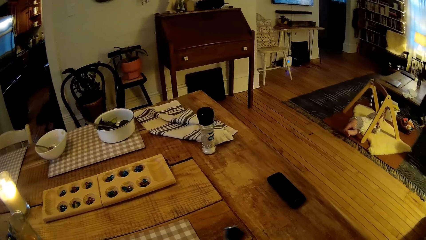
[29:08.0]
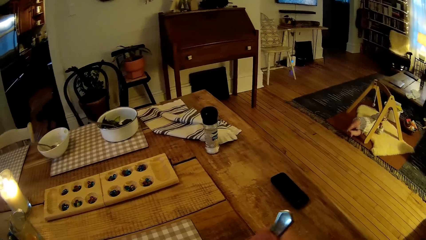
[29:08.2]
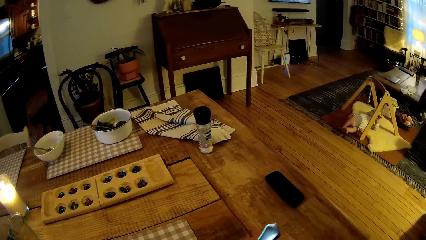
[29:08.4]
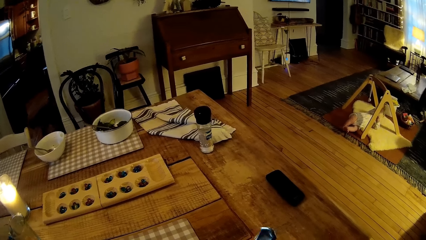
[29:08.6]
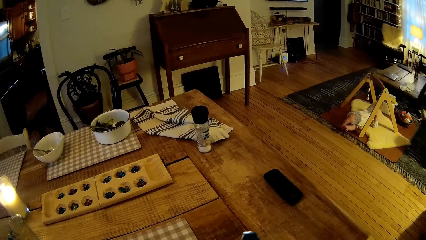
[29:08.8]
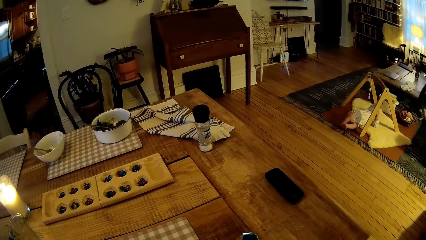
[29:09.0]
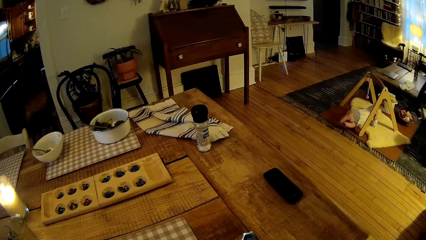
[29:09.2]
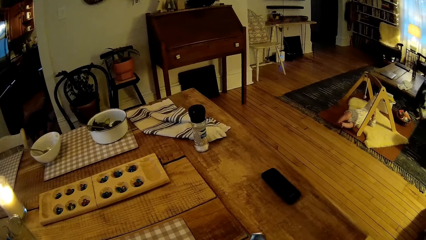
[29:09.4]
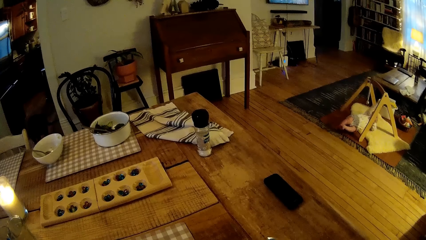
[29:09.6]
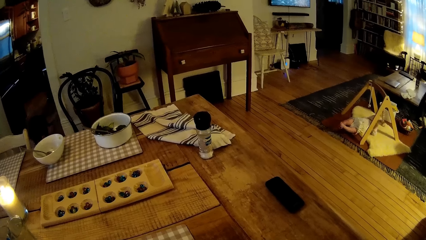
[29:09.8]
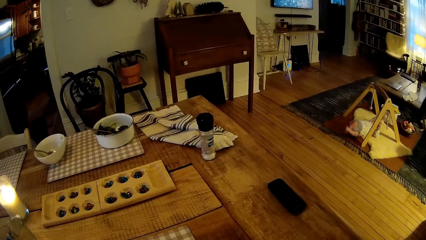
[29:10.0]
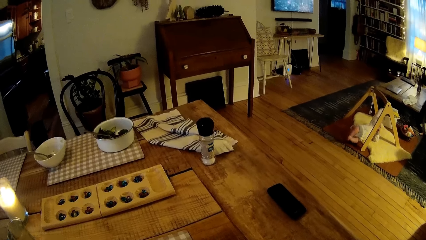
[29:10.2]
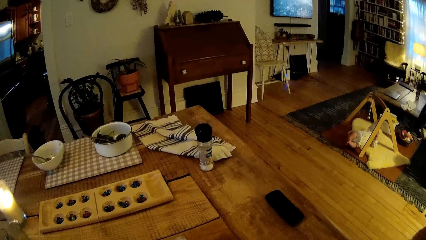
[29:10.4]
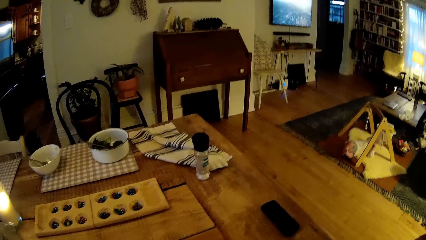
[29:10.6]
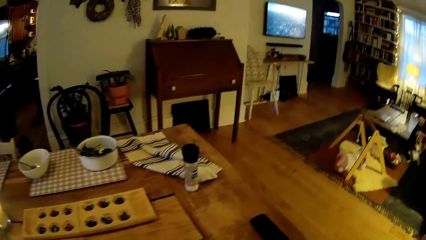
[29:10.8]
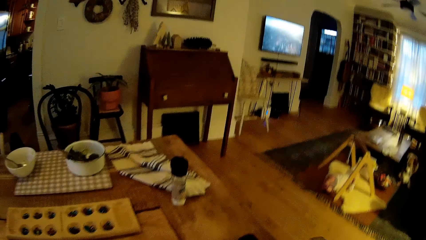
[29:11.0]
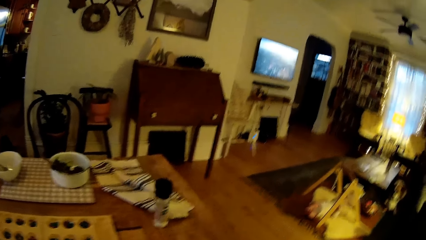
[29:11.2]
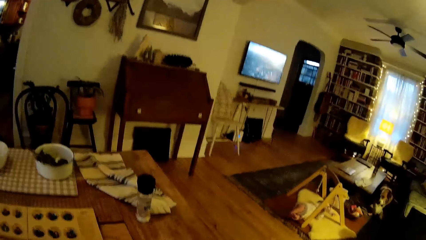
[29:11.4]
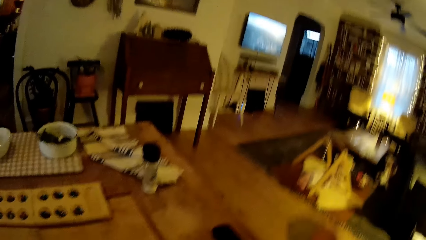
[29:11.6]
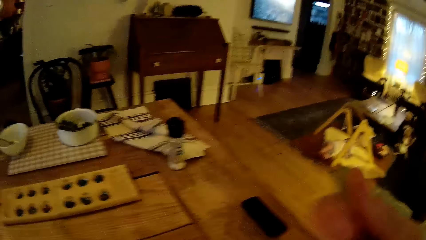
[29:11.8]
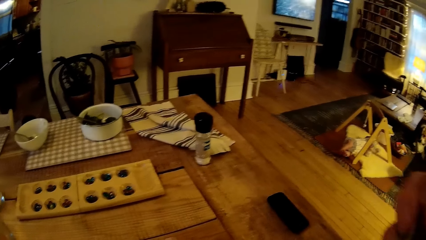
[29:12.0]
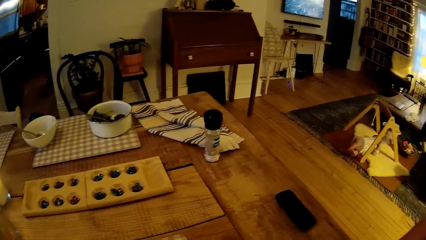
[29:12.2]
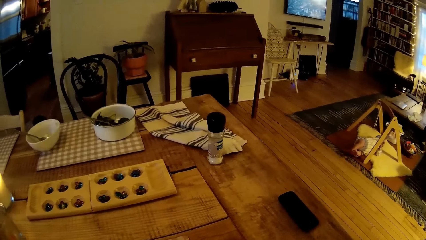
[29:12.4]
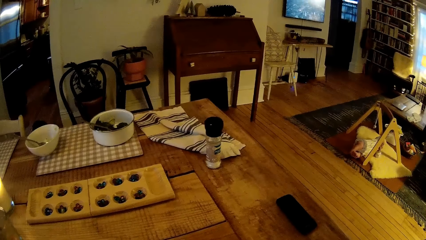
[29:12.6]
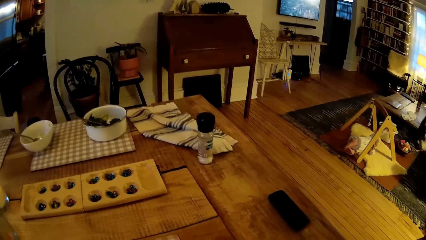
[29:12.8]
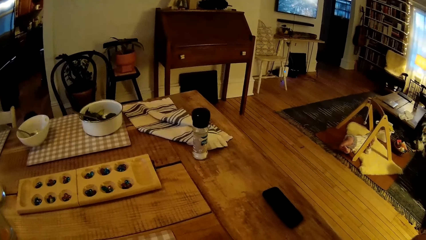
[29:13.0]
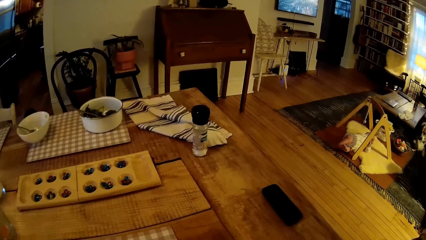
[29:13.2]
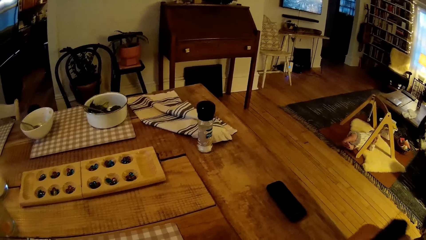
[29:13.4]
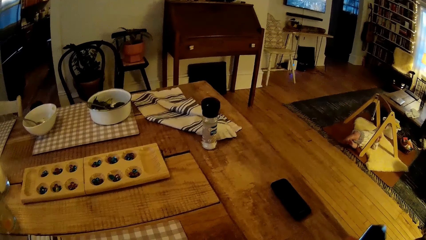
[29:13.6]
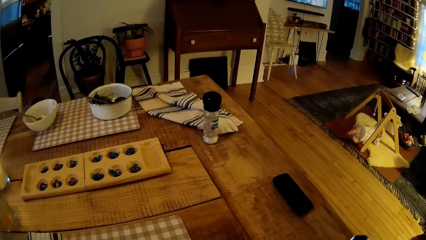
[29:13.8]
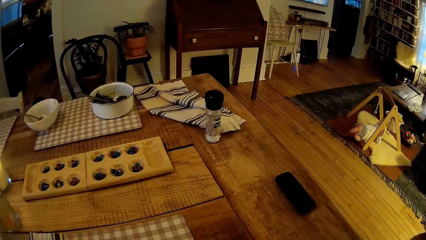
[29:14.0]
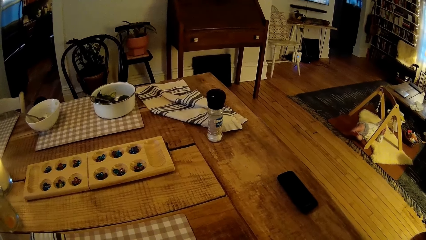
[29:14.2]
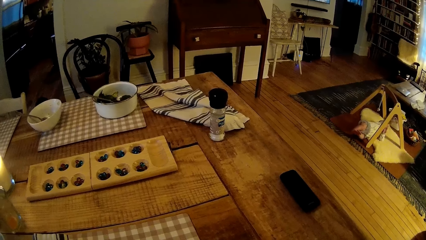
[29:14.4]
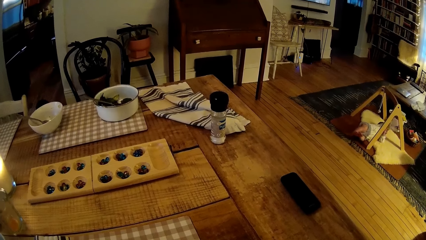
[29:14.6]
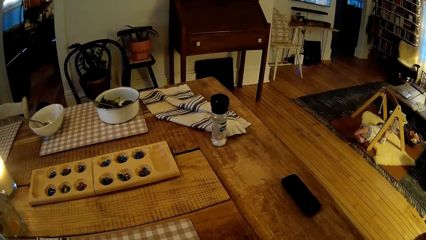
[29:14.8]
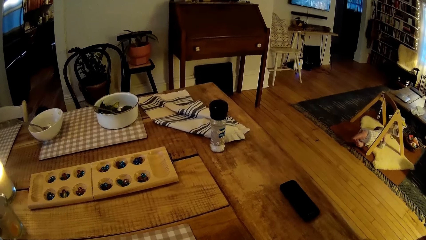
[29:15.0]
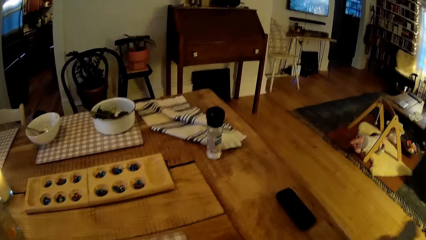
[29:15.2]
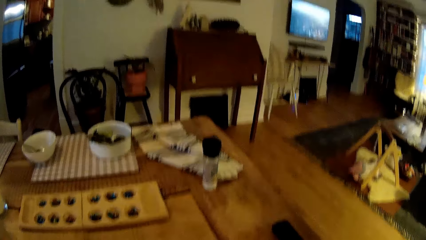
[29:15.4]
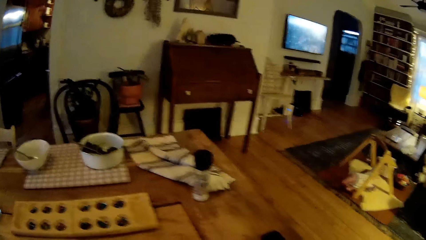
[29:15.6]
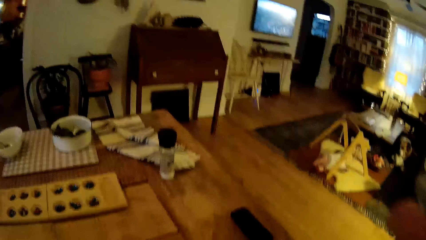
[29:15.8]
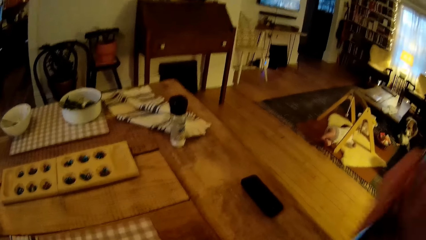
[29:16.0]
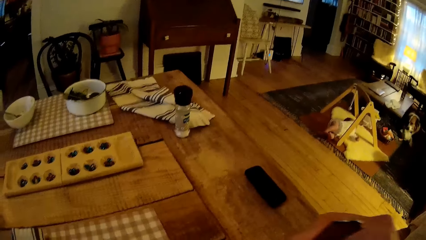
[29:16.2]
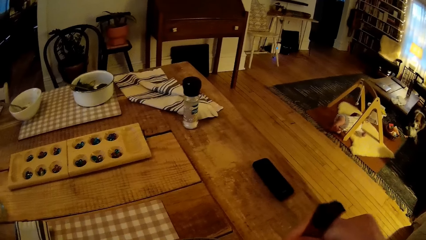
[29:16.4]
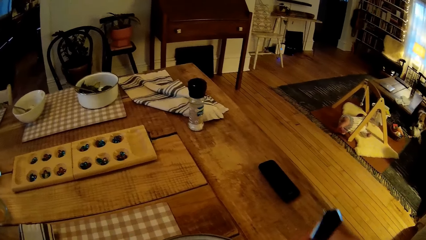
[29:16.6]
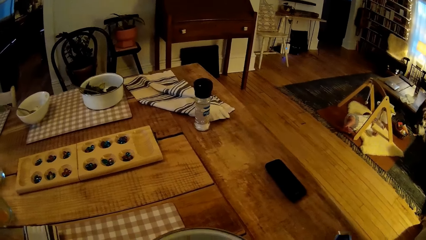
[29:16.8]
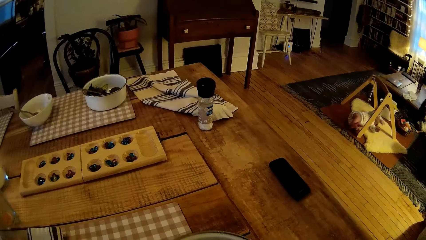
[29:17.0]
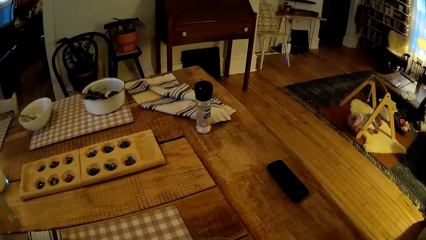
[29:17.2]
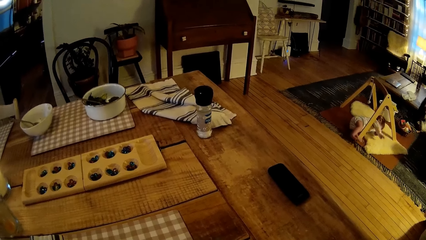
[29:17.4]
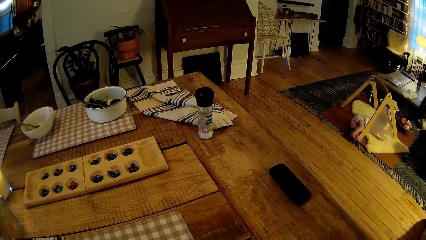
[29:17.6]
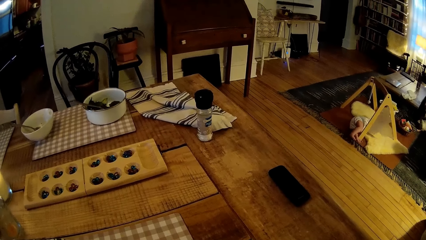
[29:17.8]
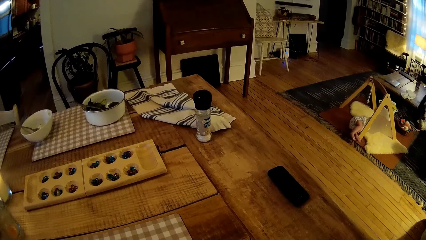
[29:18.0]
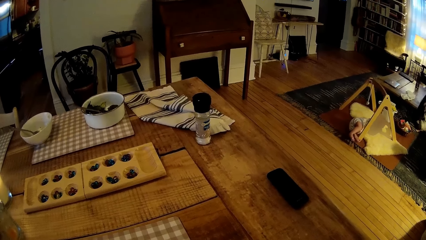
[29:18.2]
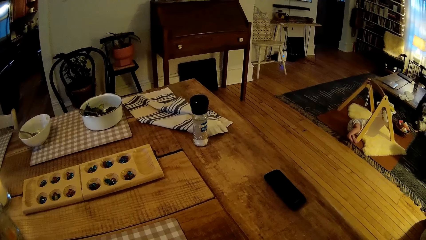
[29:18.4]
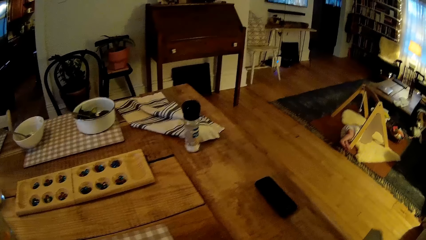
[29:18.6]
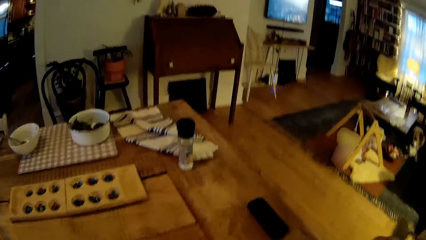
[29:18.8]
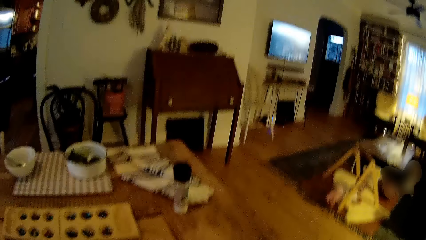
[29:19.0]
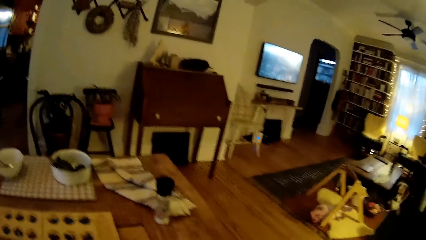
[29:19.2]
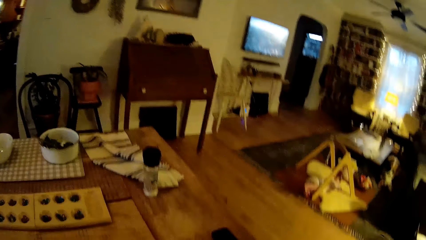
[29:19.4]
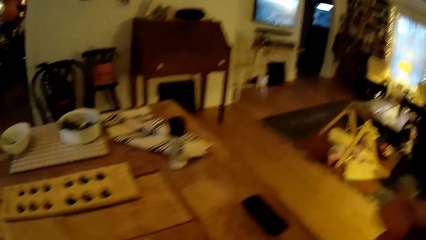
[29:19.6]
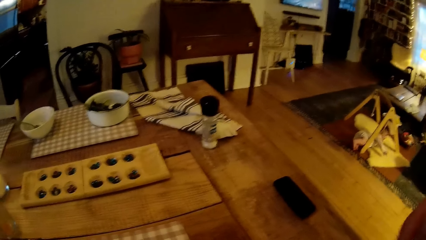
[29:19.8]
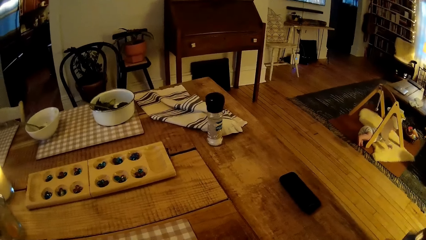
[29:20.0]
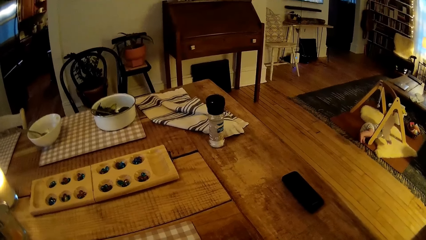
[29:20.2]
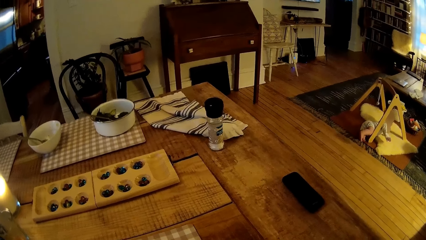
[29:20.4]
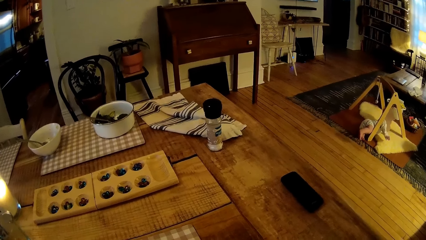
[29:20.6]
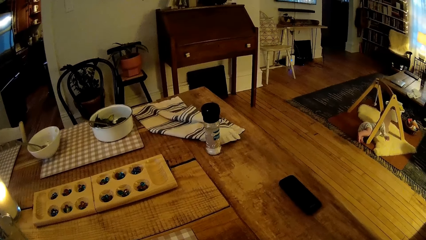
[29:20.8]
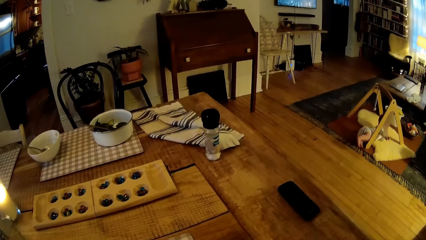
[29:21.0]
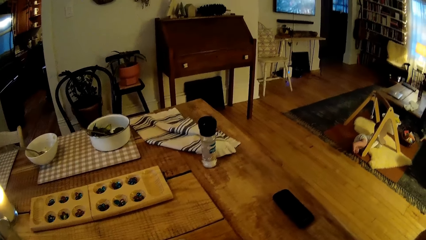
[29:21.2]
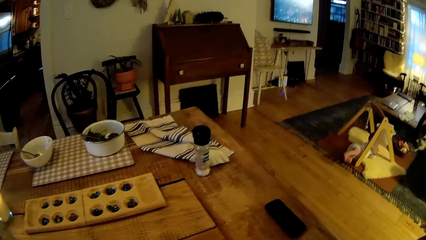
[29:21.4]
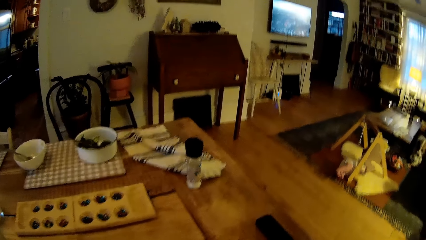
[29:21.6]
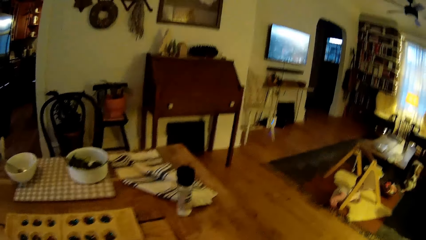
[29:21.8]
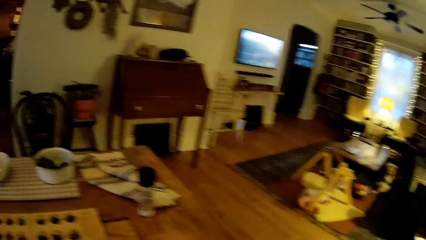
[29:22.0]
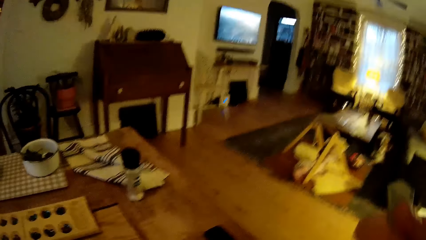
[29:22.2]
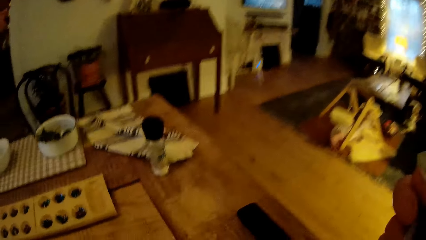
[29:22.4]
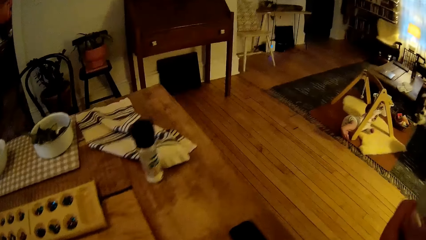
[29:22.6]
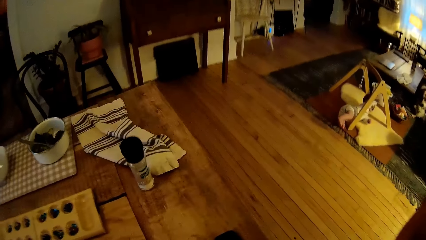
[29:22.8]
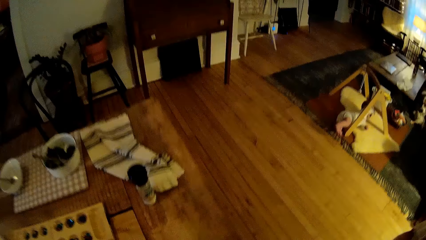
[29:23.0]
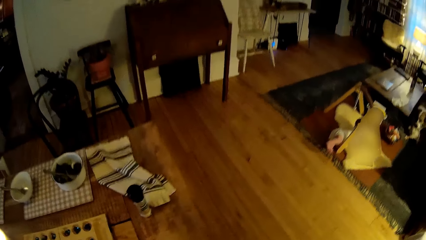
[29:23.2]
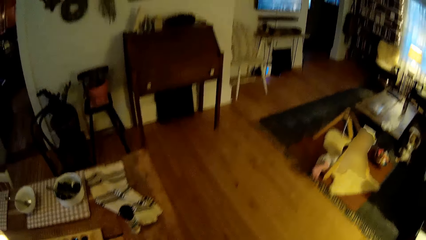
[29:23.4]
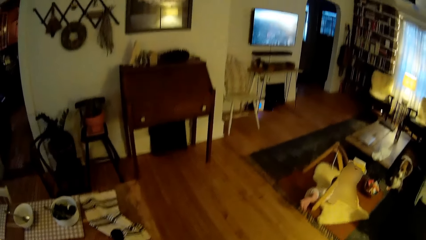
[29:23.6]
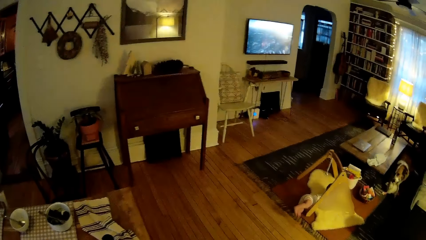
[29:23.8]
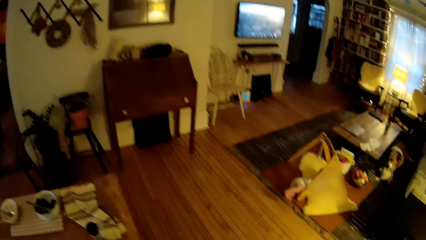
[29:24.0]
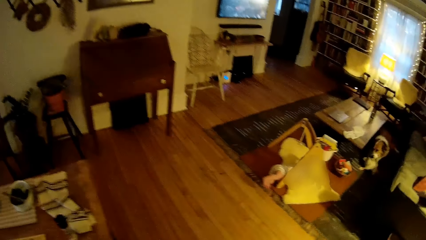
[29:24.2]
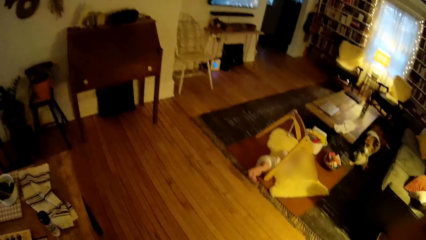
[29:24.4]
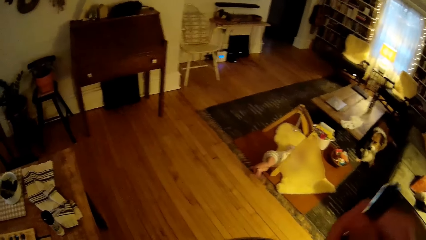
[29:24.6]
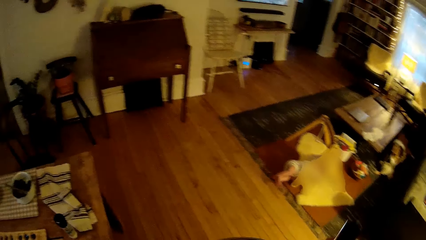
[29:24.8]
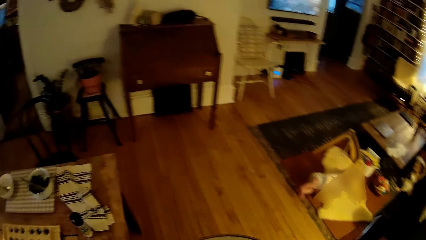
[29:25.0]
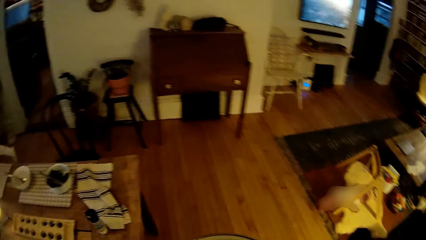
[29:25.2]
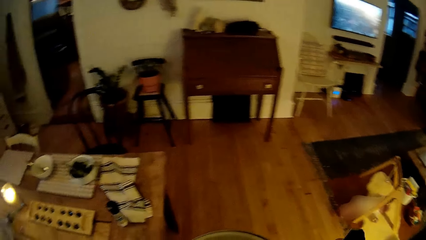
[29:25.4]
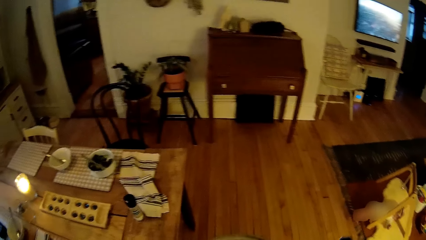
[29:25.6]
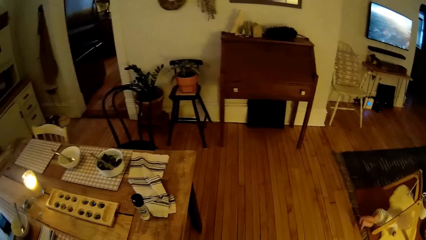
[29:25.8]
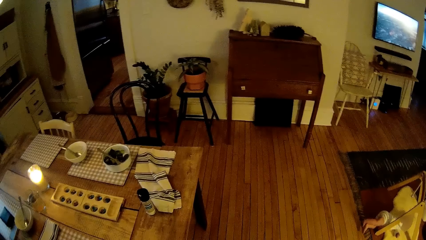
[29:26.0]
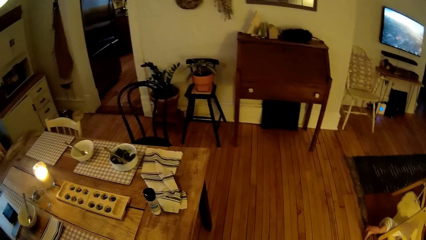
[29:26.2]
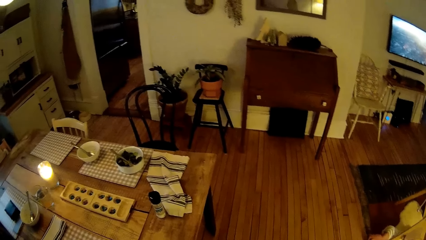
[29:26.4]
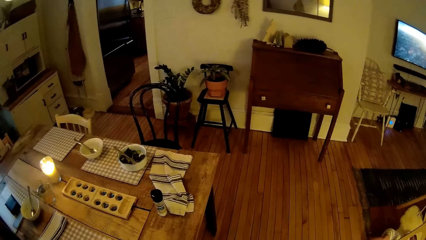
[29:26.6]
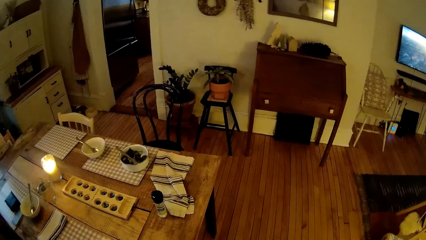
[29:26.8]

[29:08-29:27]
The camera wearer holds a spoon with her right hand. She eats food.
